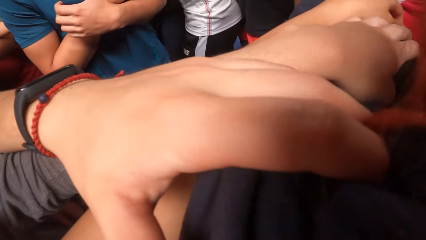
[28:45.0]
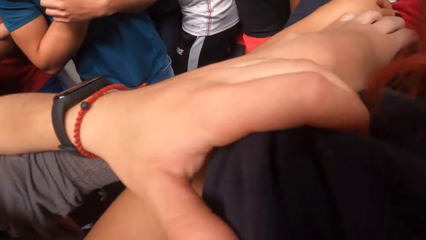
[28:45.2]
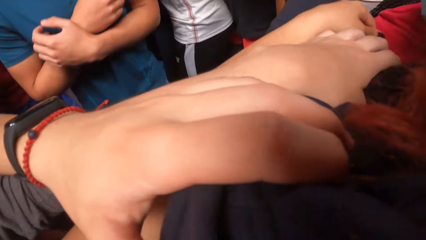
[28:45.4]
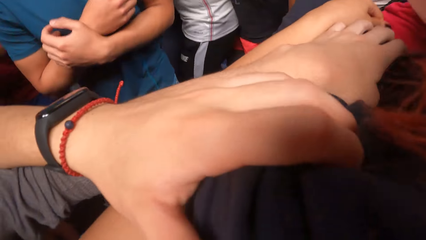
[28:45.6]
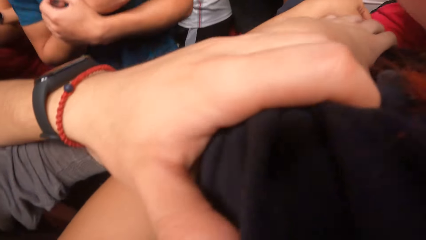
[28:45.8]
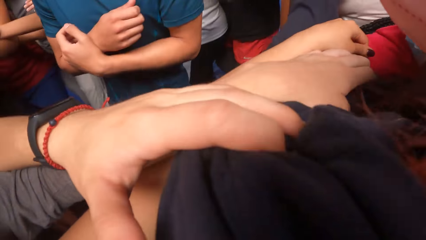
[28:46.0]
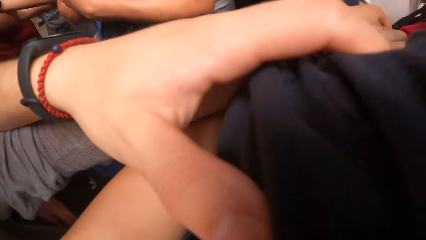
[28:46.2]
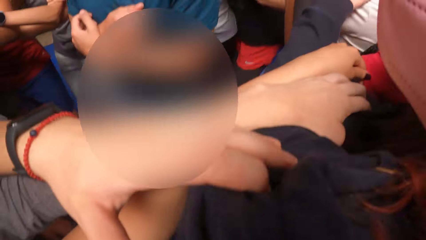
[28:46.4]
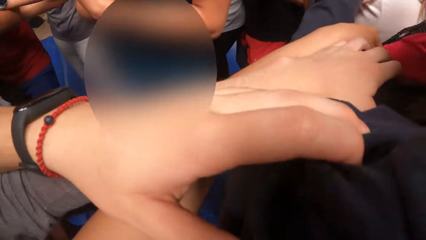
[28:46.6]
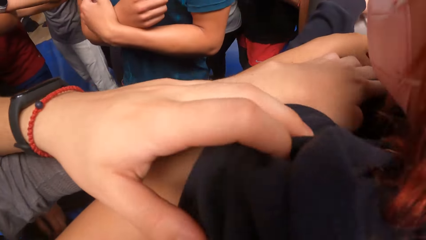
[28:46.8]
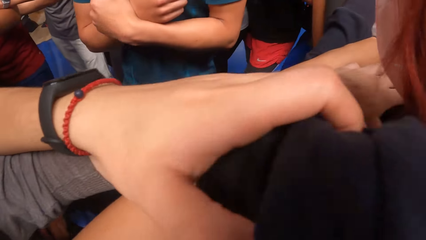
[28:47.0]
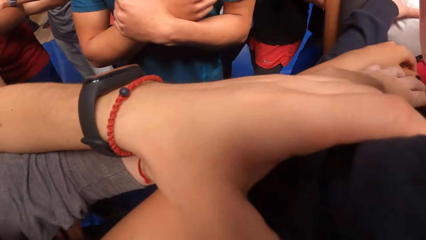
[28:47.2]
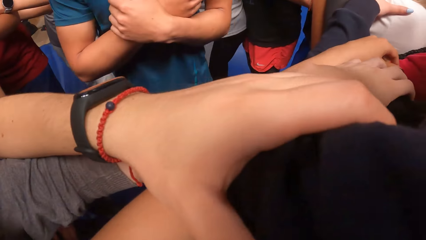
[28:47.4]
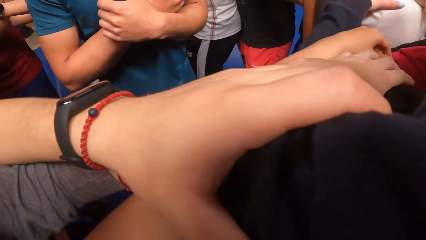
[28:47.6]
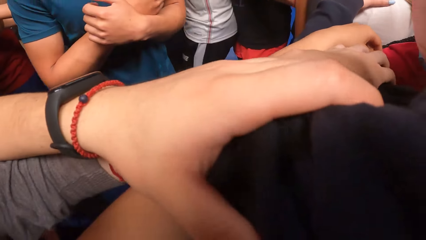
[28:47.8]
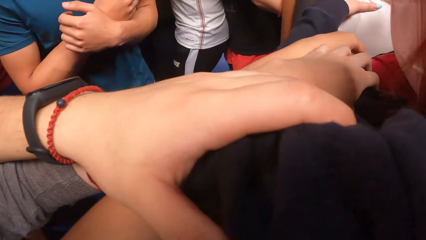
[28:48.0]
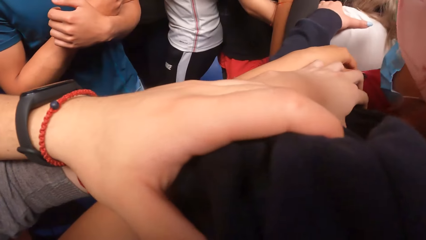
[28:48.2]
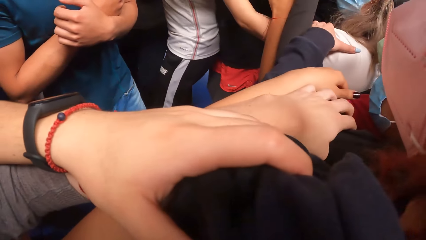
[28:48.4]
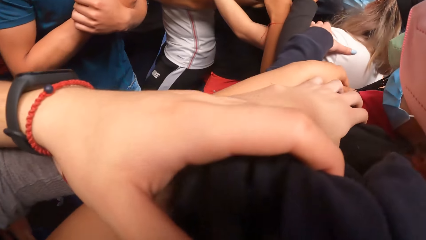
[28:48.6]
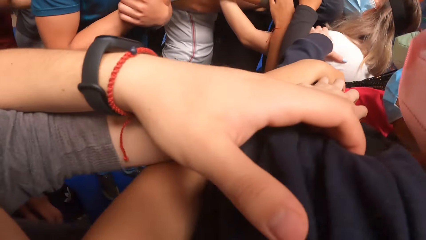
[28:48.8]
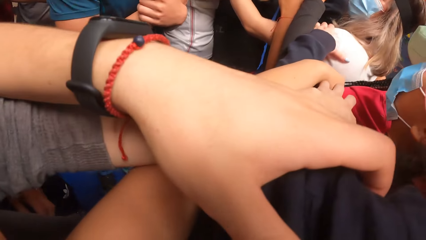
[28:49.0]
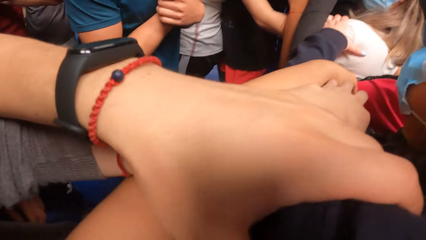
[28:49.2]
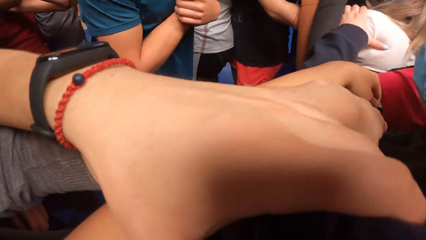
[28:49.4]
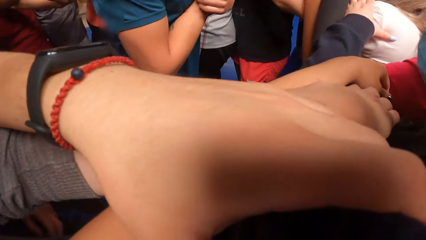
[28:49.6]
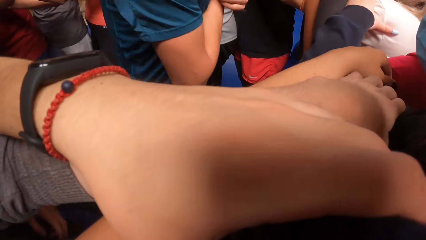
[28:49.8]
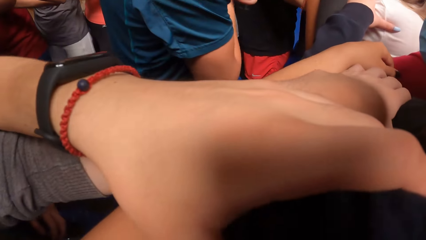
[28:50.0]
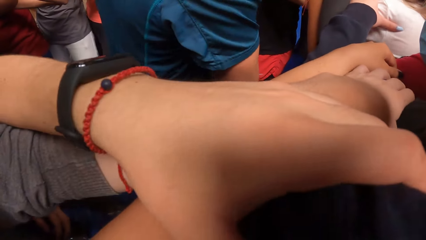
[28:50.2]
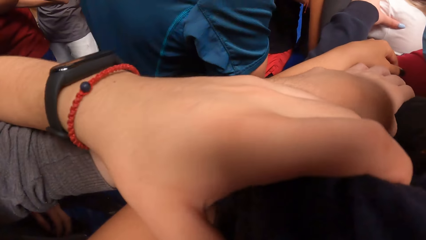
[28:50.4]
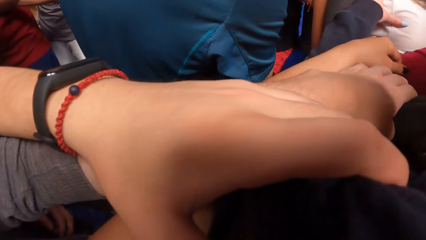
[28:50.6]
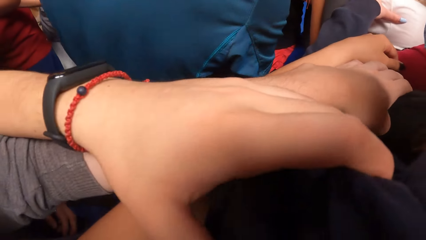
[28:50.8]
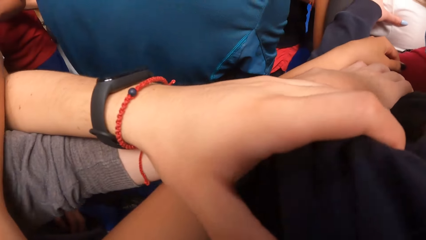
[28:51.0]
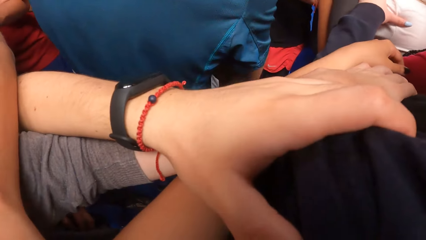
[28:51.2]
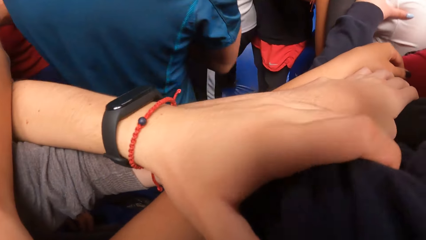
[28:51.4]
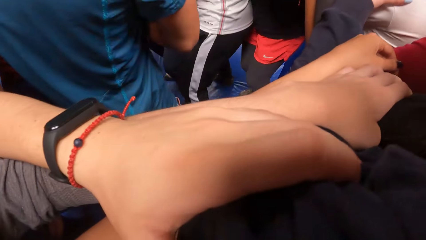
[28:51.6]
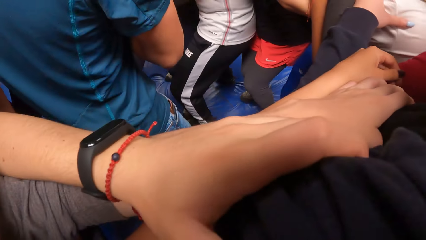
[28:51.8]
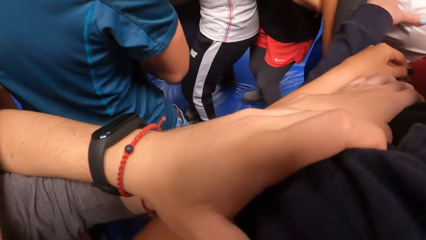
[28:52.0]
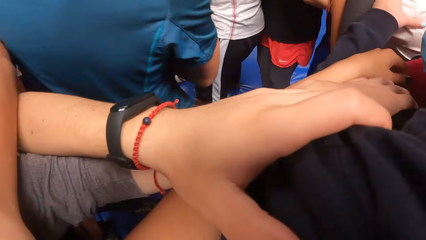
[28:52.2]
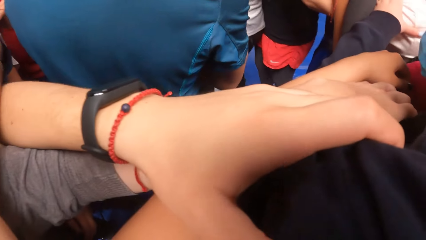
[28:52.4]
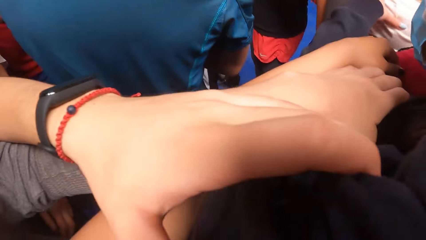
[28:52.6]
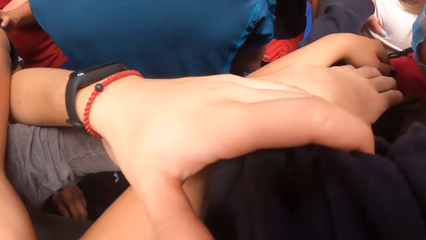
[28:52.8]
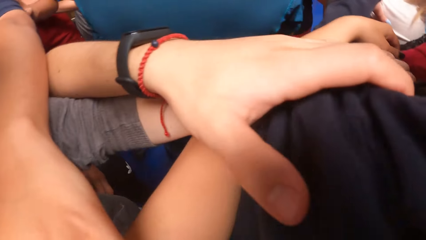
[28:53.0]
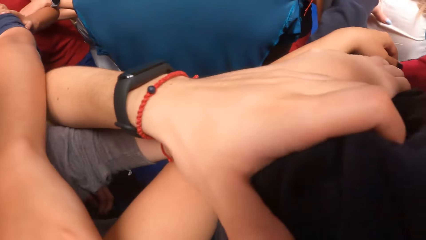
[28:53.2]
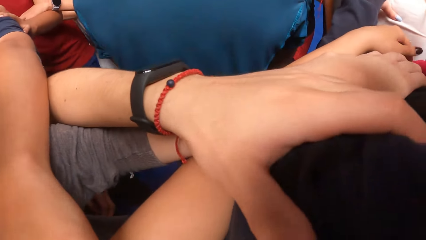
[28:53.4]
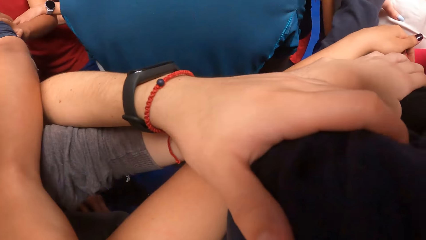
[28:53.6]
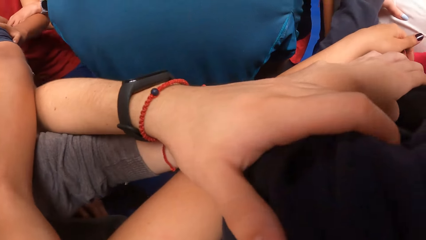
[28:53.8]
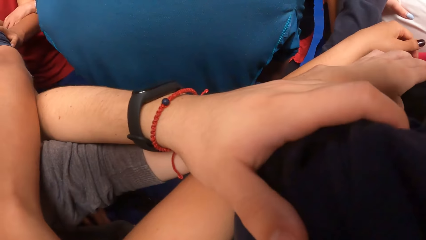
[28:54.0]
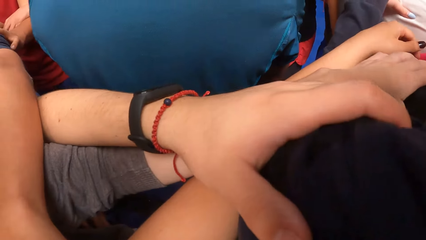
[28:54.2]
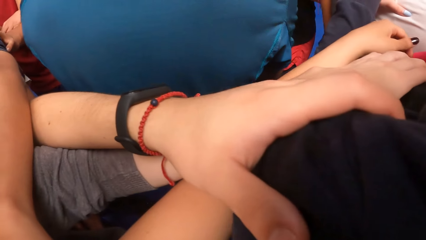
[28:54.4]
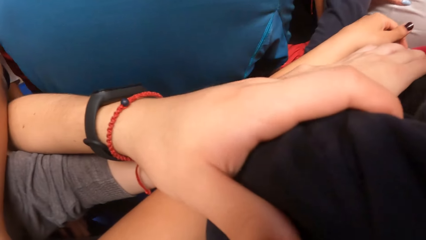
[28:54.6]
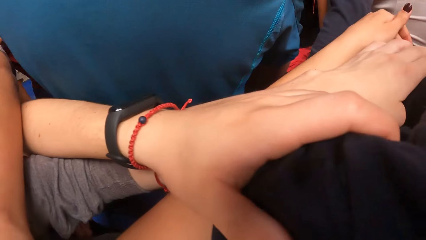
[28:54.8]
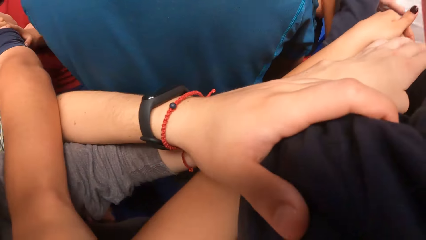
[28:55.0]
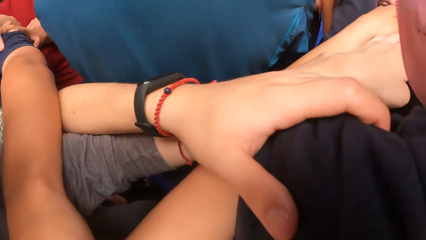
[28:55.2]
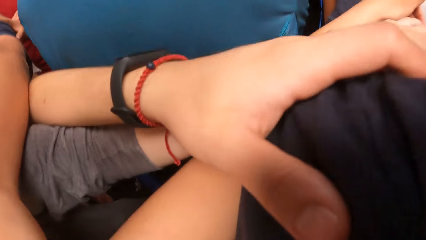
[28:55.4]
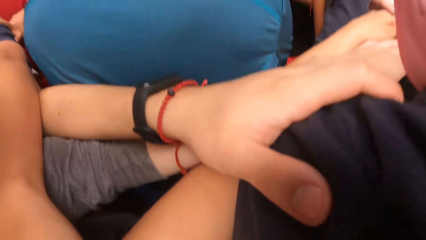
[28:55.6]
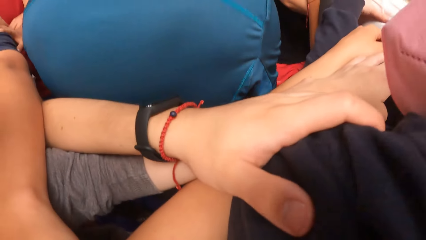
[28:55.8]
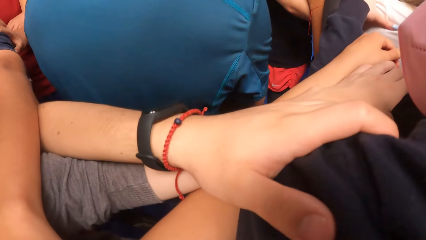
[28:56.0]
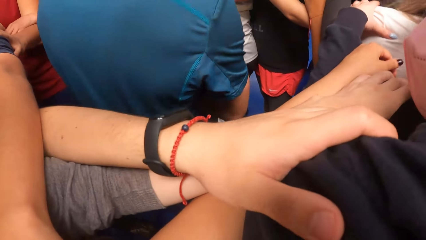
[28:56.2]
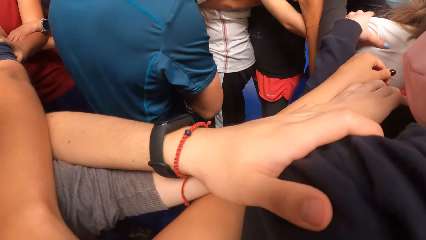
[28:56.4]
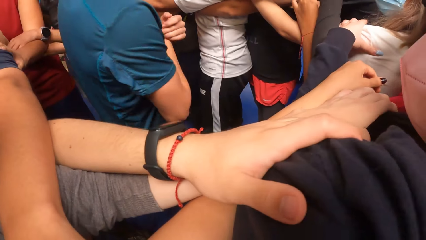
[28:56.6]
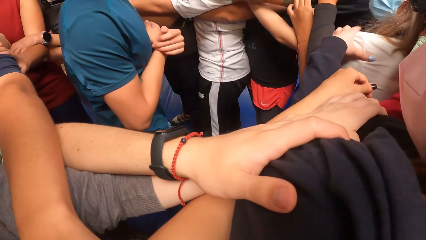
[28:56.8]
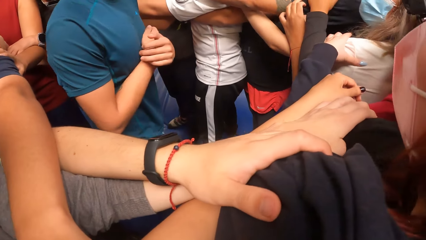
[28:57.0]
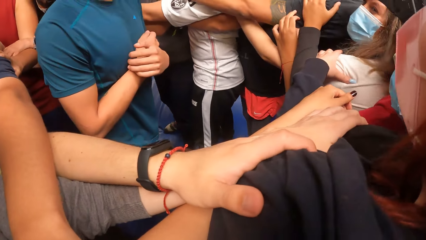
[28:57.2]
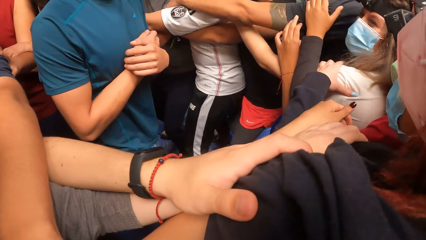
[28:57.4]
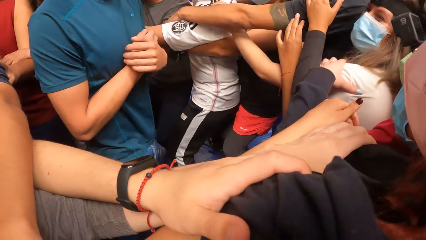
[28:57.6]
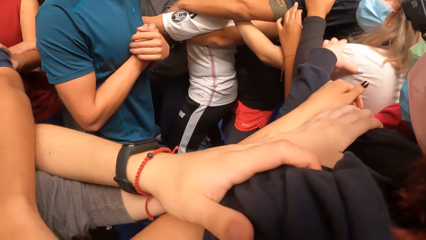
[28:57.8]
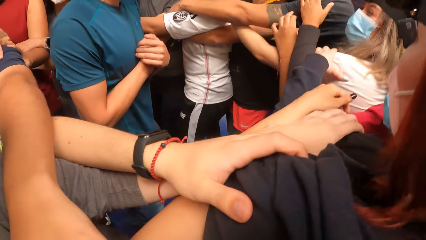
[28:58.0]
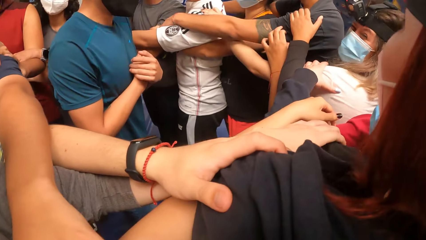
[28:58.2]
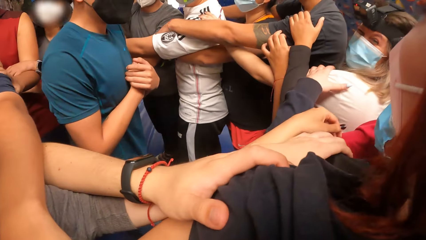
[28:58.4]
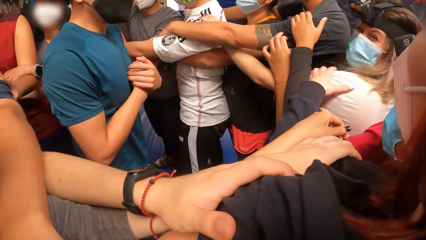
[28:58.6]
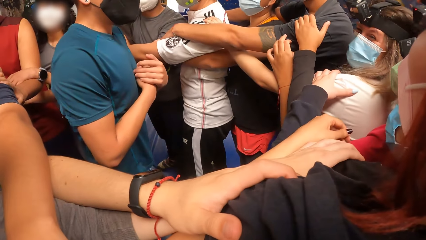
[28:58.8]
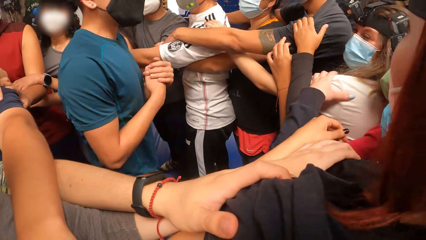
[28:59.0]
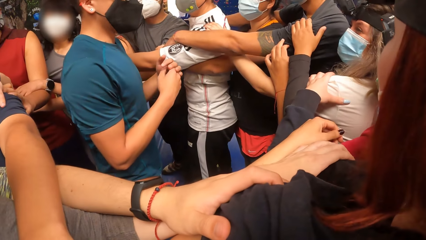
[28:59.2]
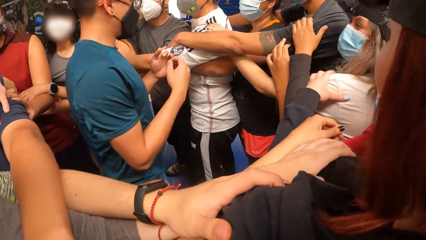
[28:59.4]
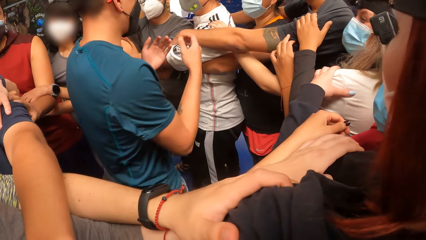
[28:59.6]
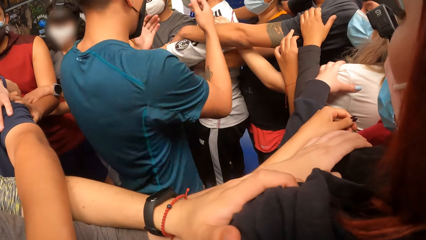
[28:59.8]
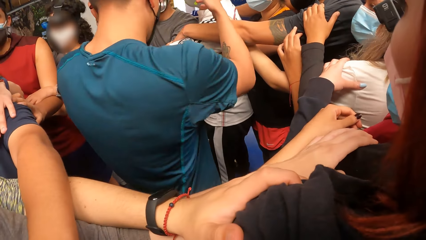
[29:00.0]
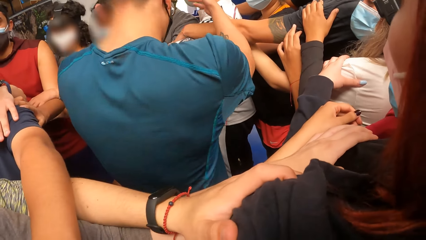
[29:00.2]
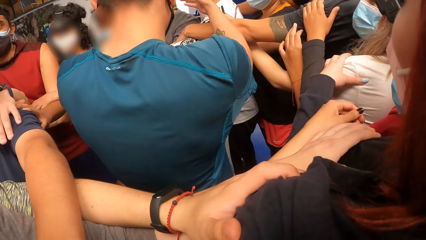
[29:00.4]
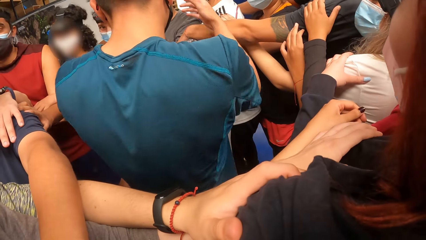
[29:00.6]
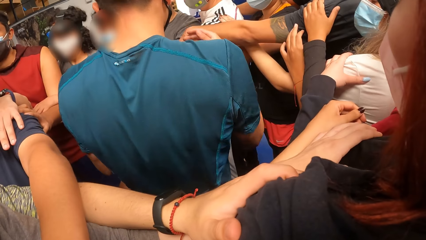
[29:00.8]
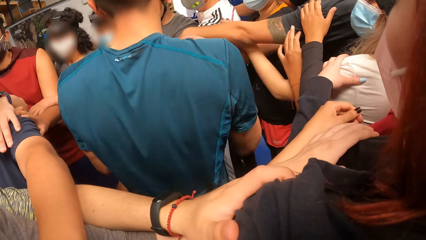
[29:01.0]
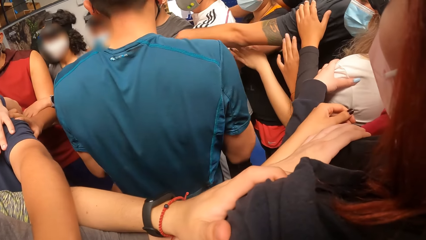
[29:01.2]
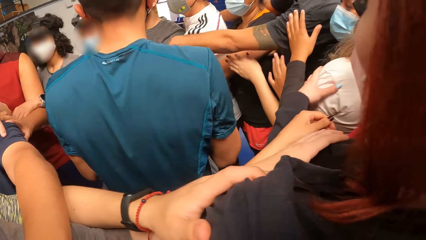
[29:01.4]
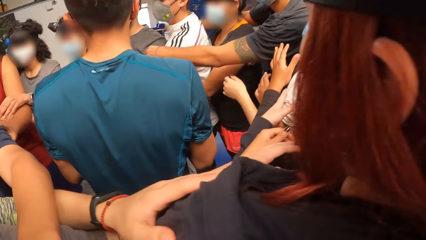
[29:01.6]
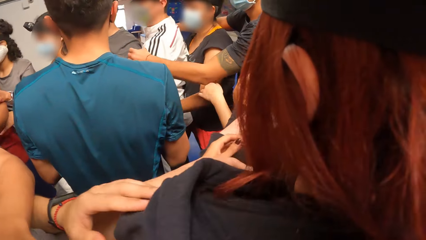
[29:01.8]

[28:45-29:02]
An instructor exercises with friends. The instructor instructs the crowd. The camera wearer exercises with friends. The instructor instructs the crowd.
